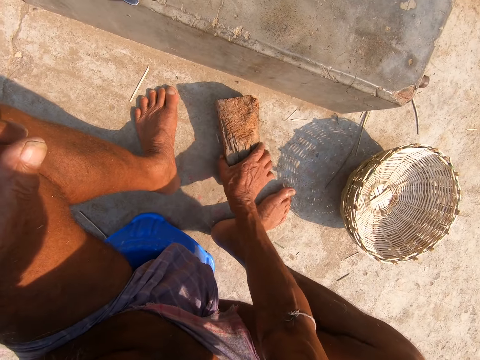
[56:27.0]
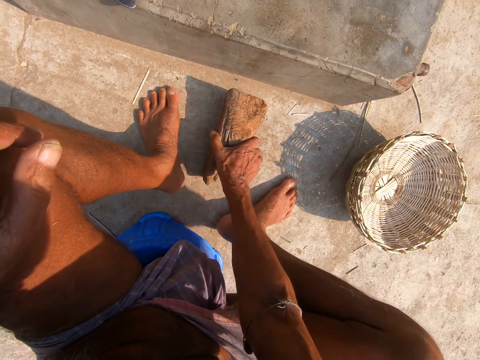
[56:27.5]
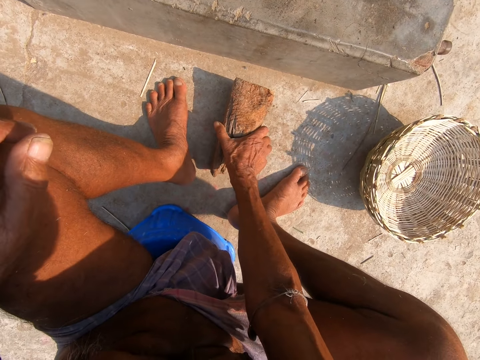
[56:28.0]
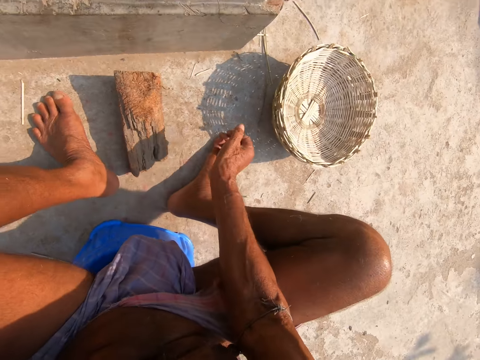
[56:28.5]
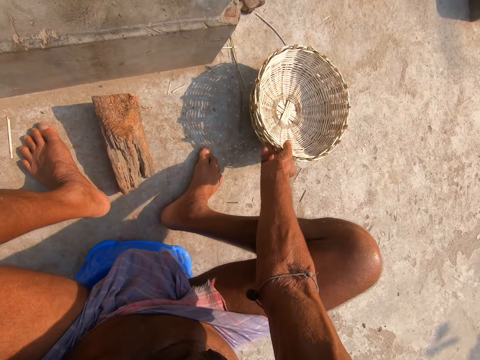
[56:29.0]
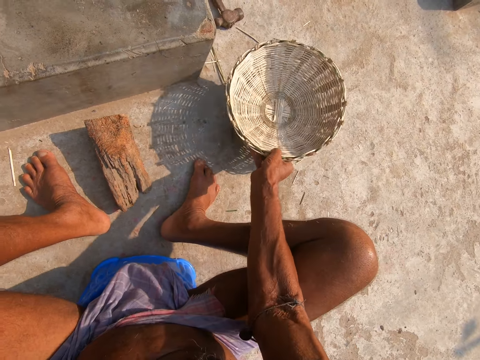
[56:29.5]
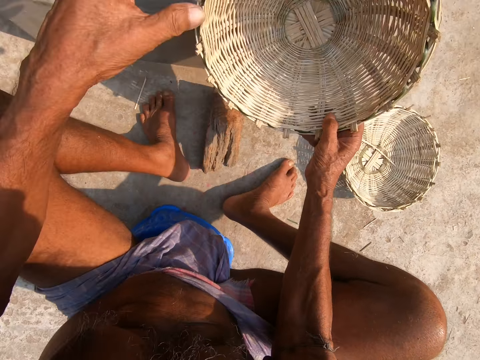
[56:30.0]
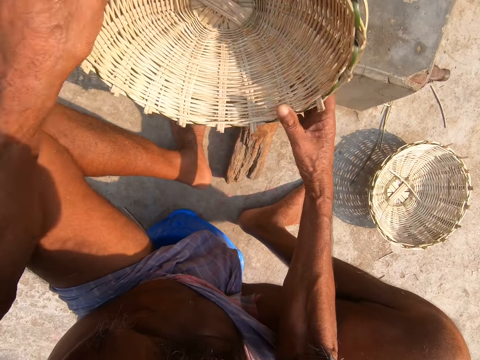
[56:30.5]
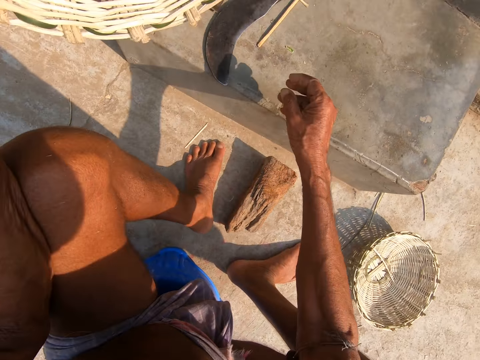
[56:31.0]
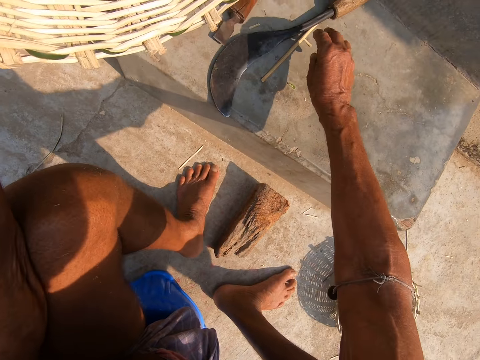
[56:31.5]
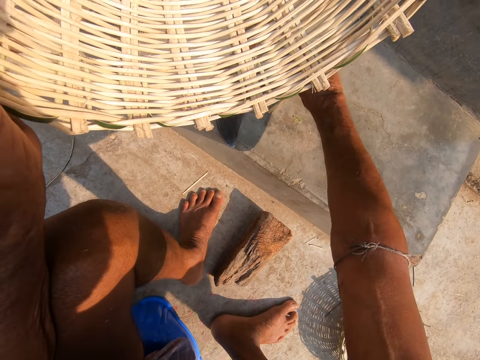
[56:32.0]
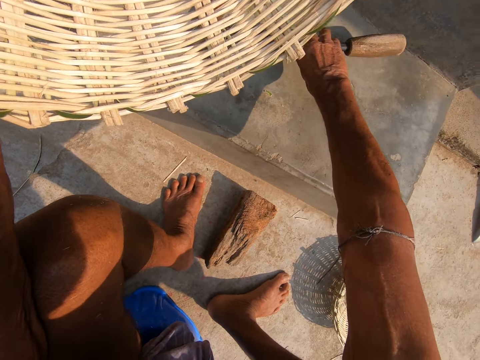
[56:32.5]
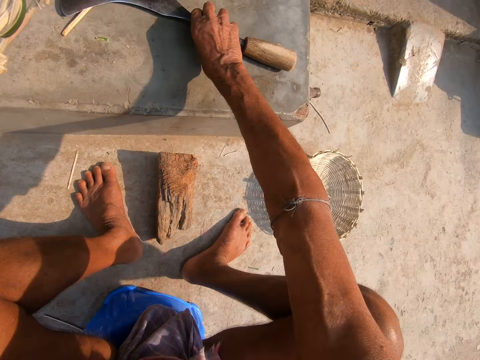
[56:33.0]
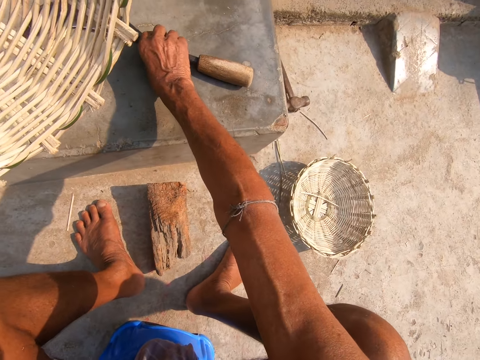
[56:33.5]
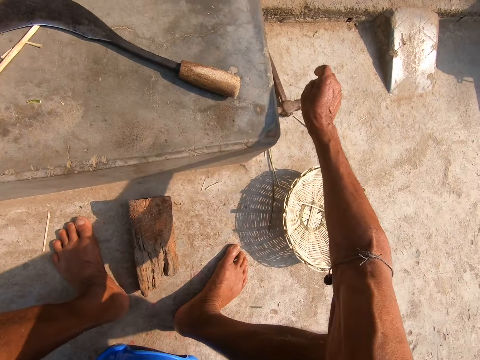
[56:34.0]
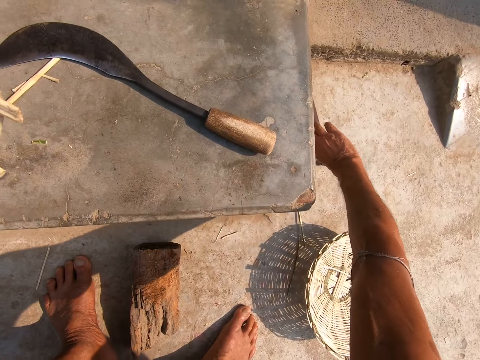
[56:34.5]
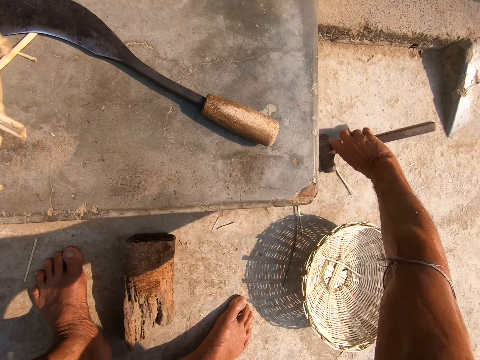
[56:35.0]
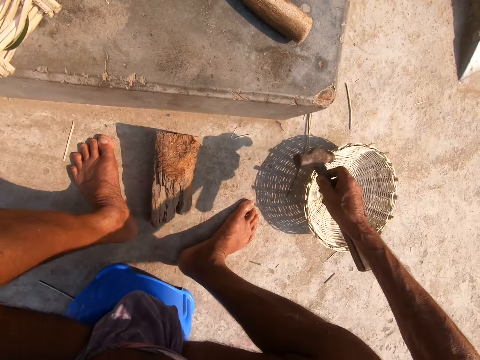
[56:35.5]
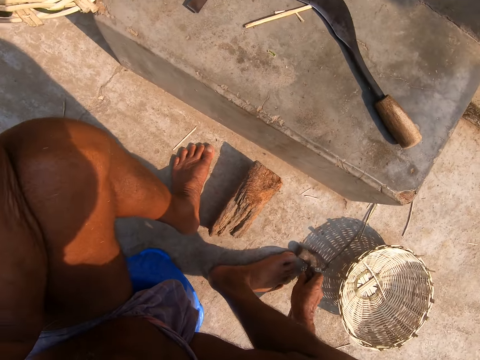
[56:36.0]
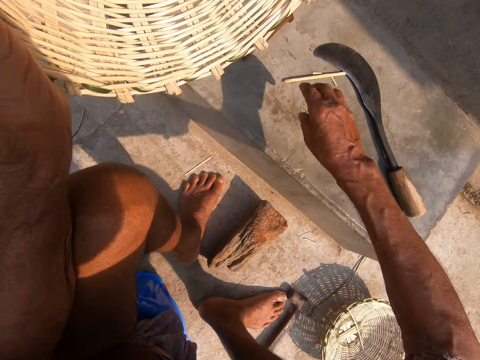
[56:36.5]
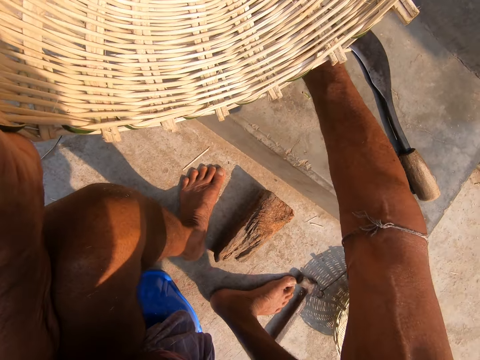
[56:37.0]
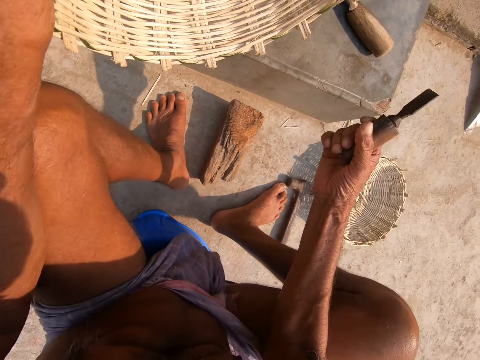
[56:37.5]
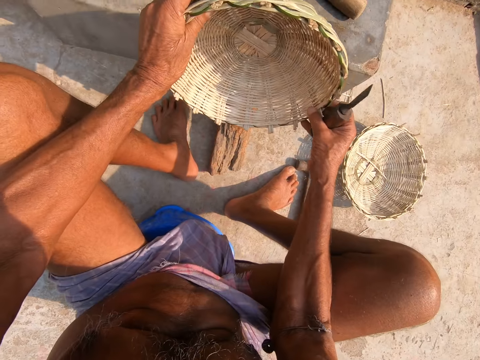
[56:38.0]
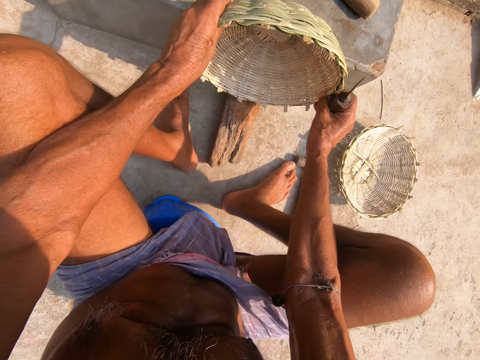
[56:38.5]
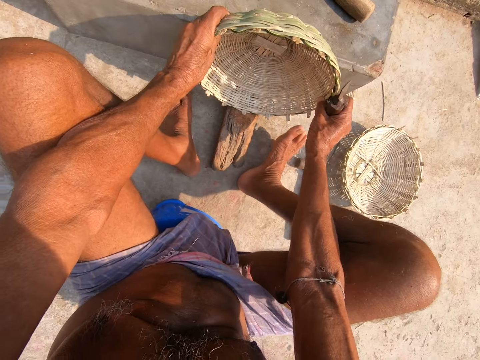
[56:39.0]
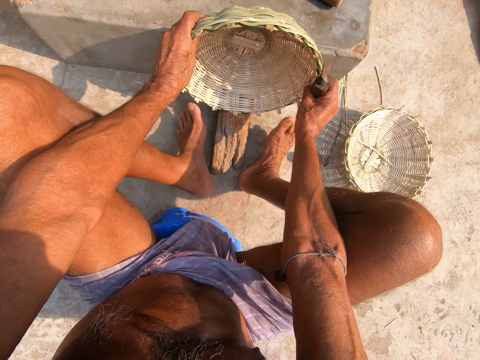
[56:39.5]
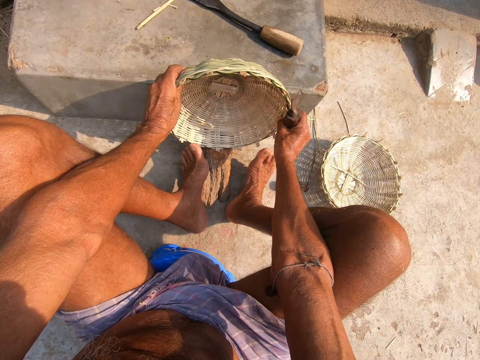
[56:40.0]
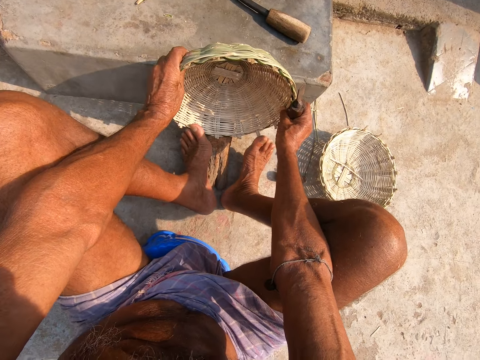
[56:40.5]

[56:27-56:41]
The camera wearer turns the wood. He picks the basket from the basket with his right hand and passes the basket from his right hand to his left hand. He moves the sickle on the floor with his right hand. He picks a hammer from the floor with his right hand and drops the hammer in his right hand on the floor. He picks the chisel from the floor with his right hand. He places the basket in both hands on the wood between his toes.

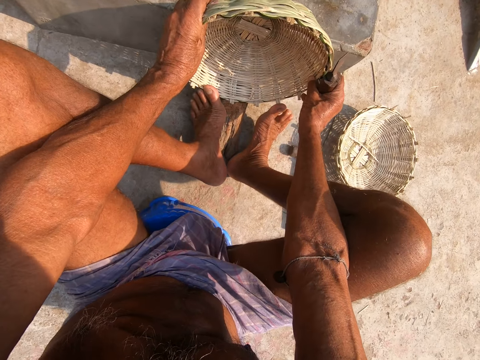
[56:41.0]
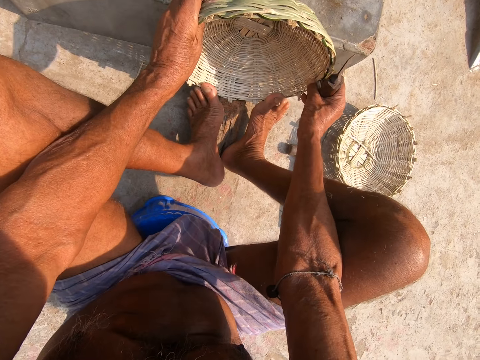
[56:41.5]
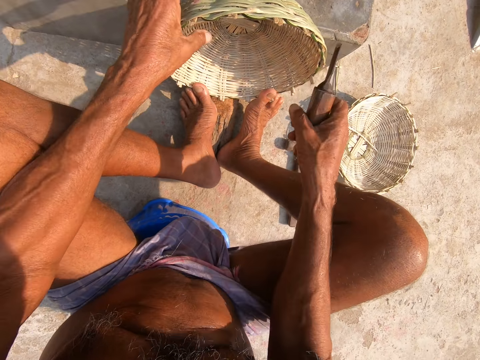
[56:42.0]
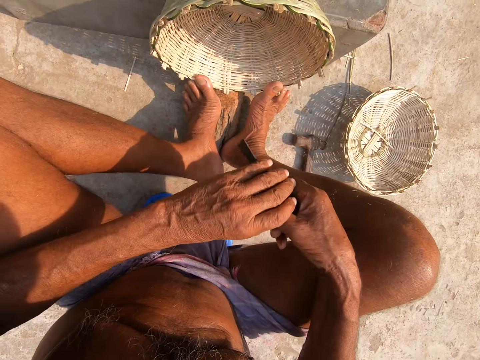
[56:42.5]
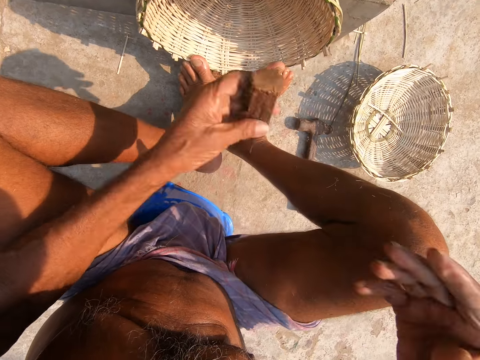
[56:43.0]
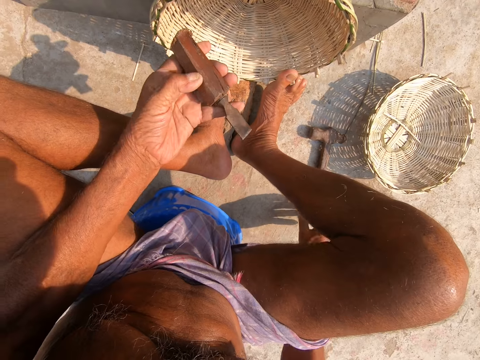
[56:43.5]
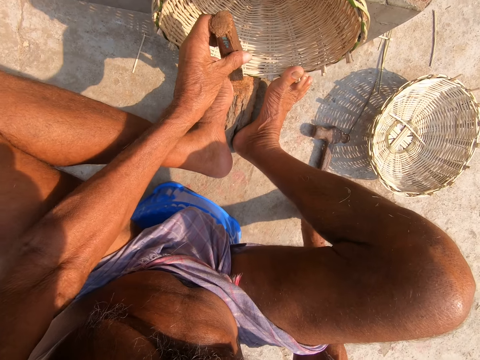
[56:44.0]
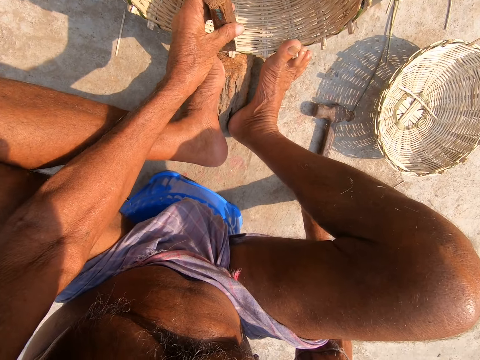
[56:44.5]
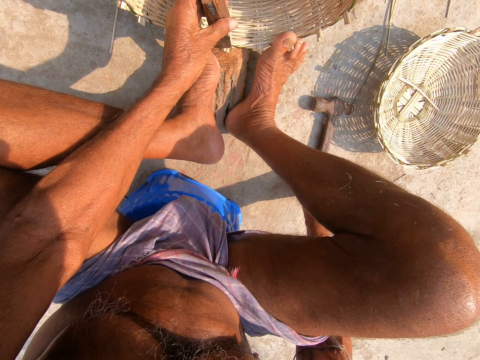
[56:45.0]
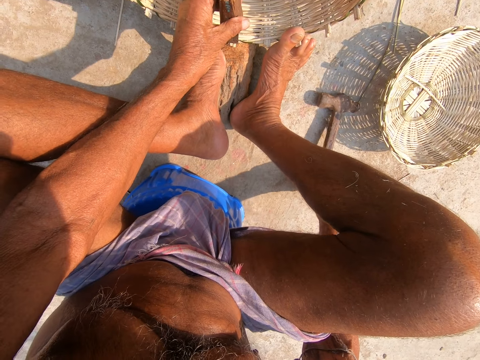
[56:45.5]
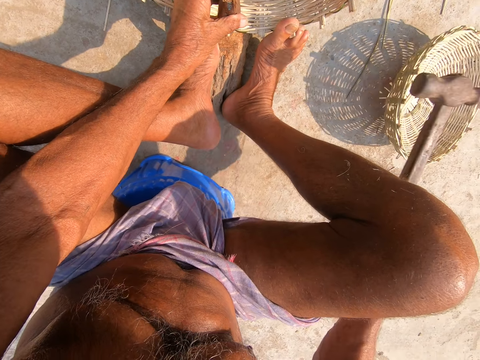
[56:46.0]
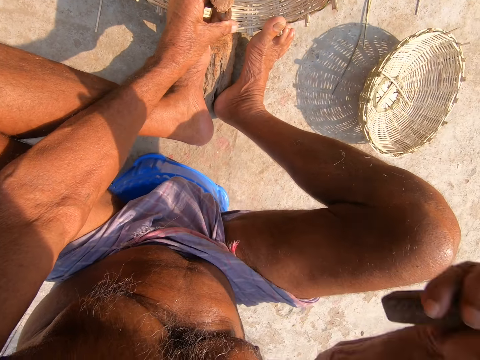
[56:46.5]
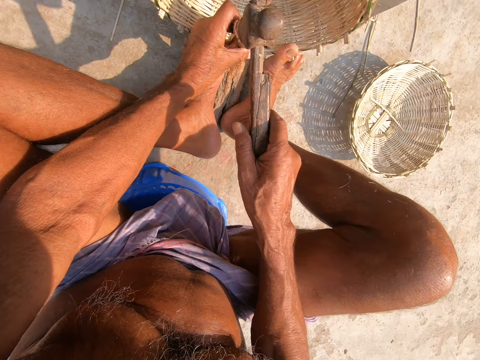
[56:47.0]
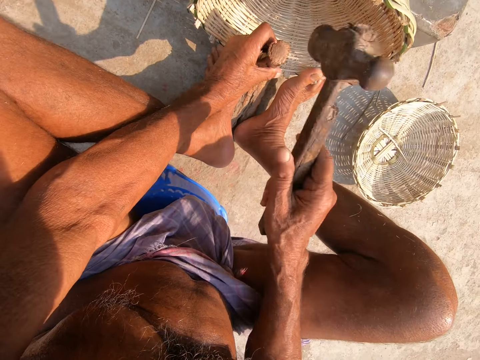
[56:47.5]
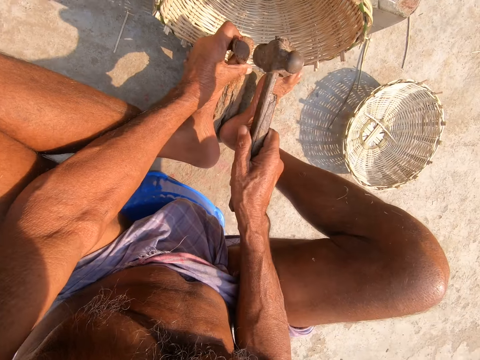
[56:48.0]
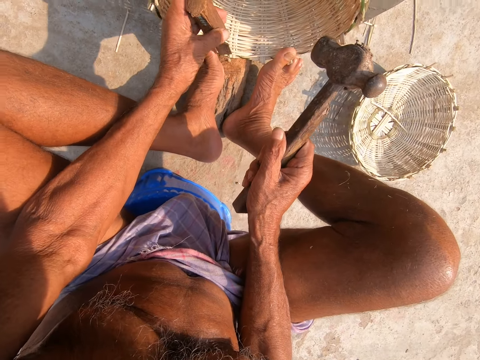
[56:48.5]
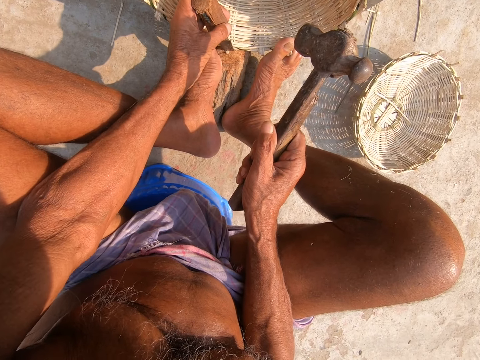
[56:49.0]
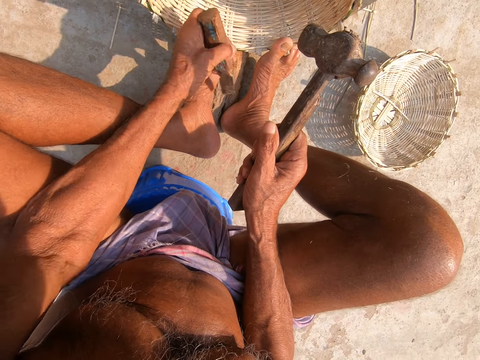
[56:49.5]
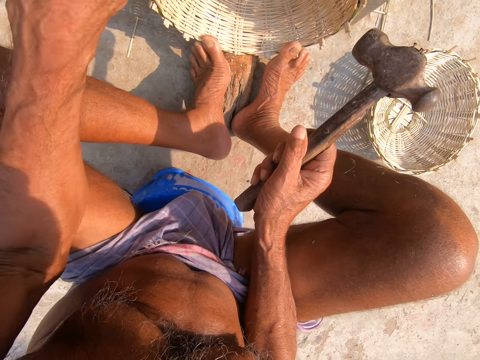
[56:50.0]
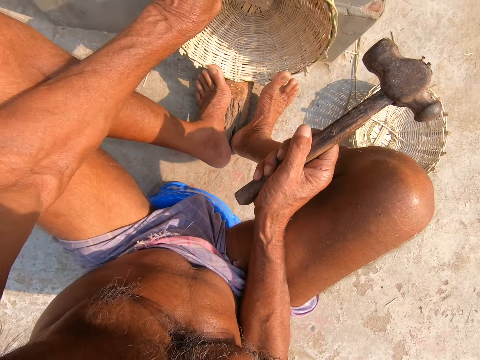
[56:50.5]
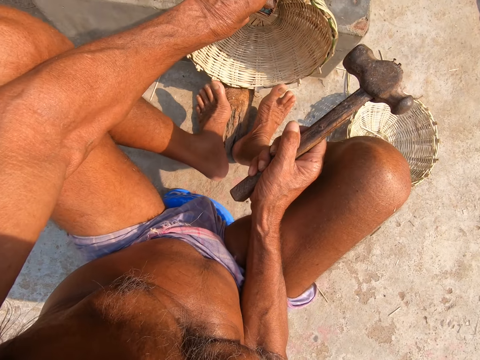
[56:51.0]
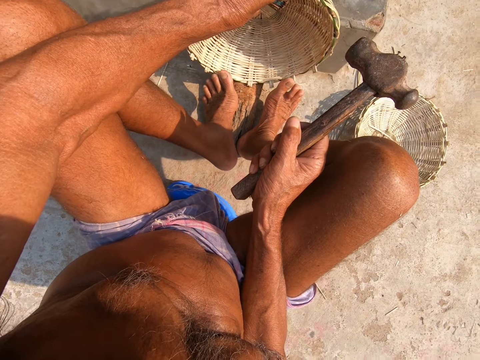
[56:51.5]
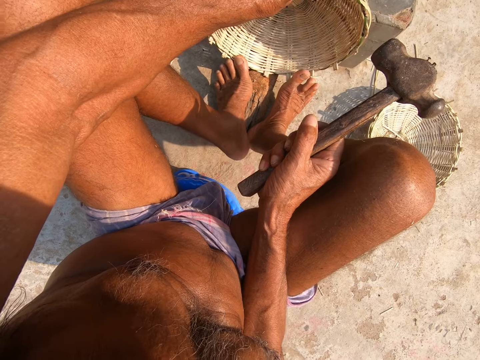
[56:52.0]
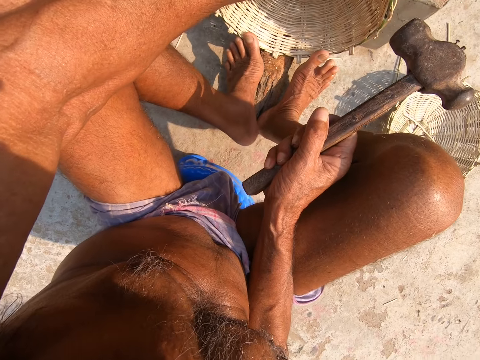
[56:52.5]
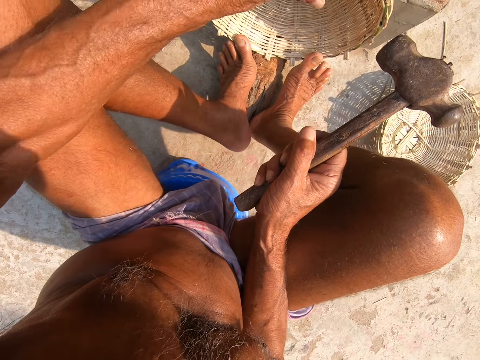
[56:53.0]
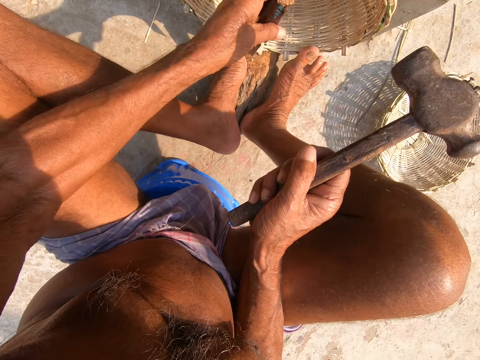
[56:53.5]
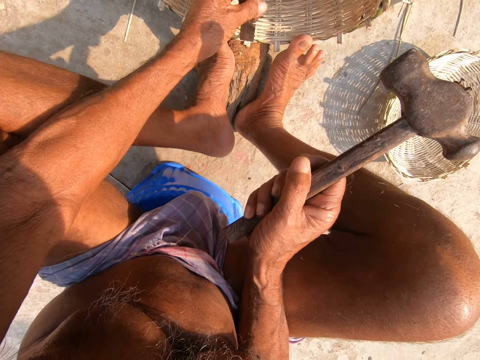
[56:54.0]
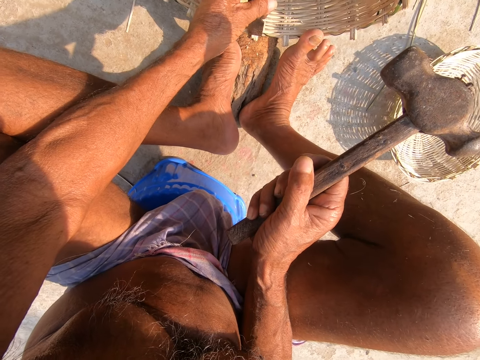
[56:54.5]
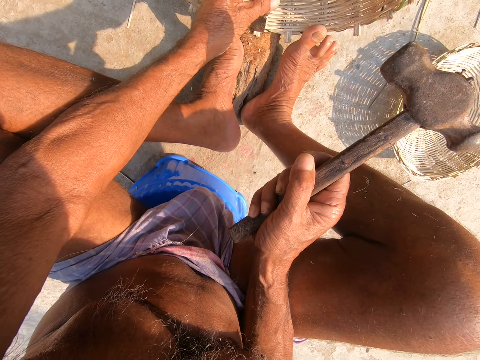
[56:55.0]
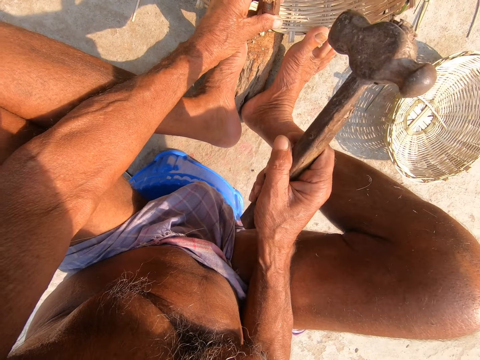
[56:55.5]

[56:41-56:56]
The camera wearer holds the basket with his feet. He passes the chisel or scraper from his right hand to his left hand. He picks the hammer from the floor with his right hand. He places the chisel in his left hand on the edge of the basket. He hits the chisel on the basket with the hammer in his right hand. He removes the scraper from the wood. He removes a piece of grass on the wood with the scraper. He moves the basket on the log of wood with his left hand. He places the chisel in his left hand on the edge of the basket.
